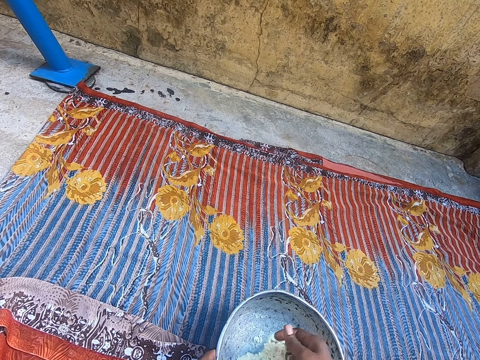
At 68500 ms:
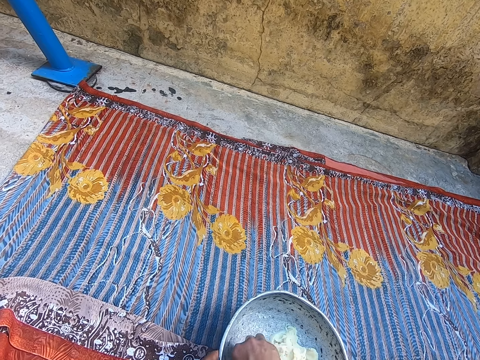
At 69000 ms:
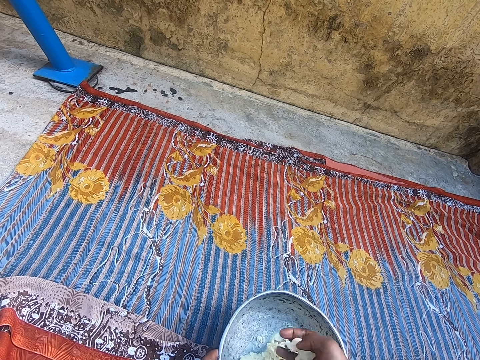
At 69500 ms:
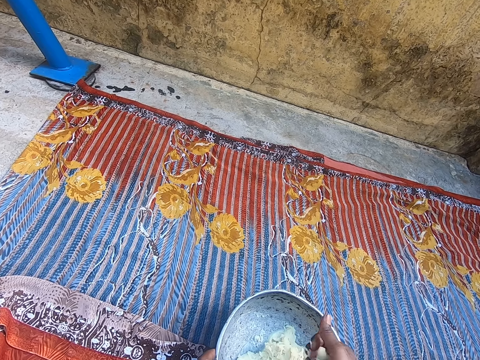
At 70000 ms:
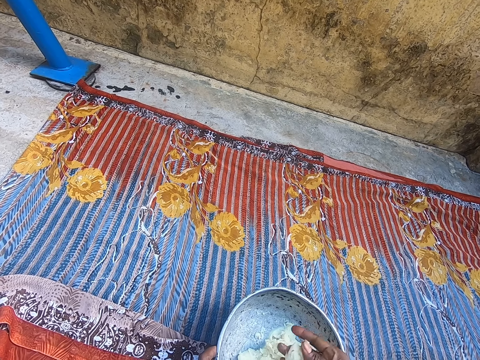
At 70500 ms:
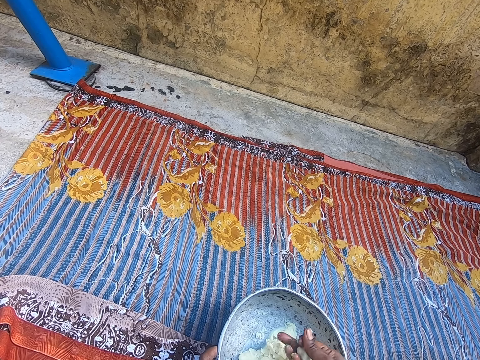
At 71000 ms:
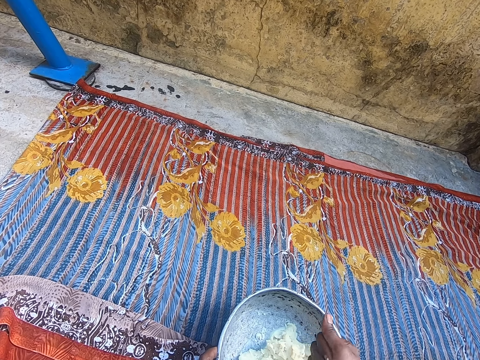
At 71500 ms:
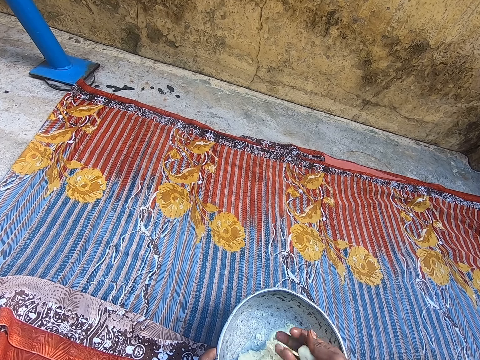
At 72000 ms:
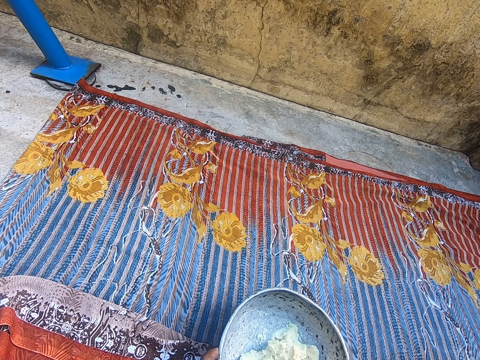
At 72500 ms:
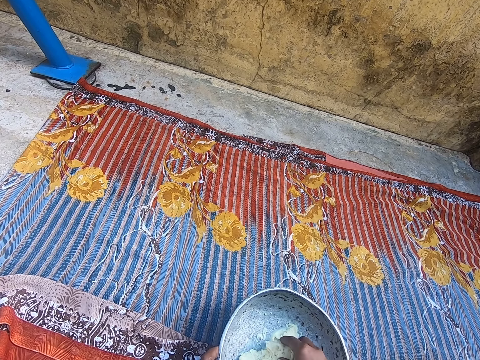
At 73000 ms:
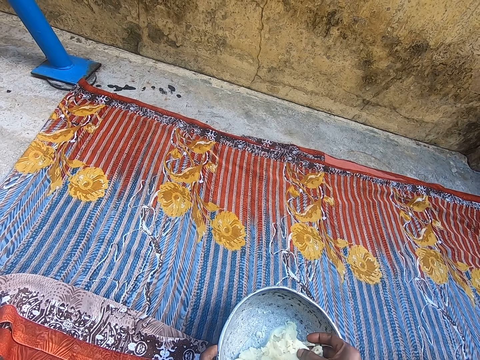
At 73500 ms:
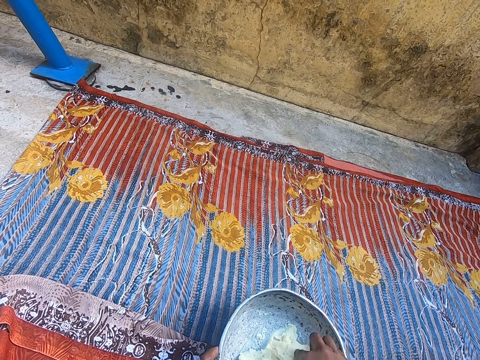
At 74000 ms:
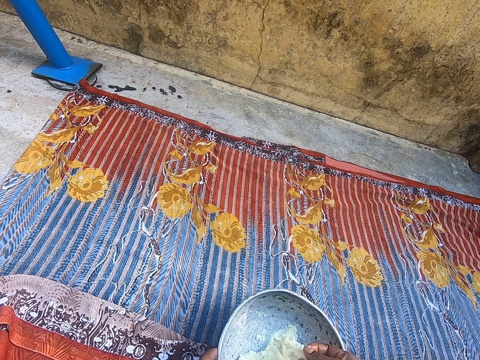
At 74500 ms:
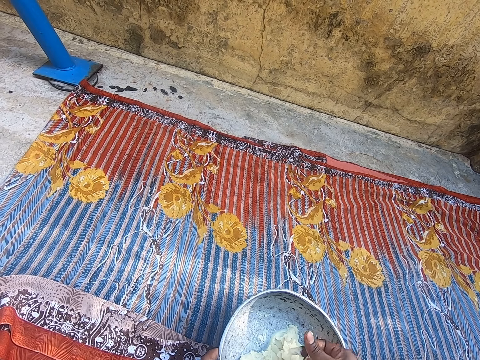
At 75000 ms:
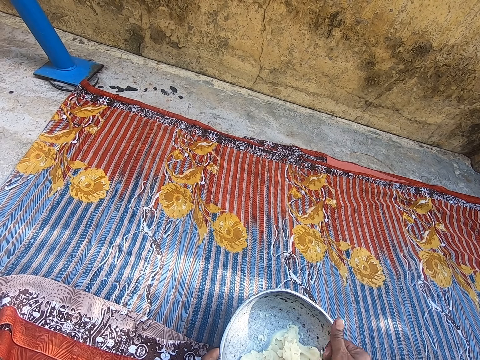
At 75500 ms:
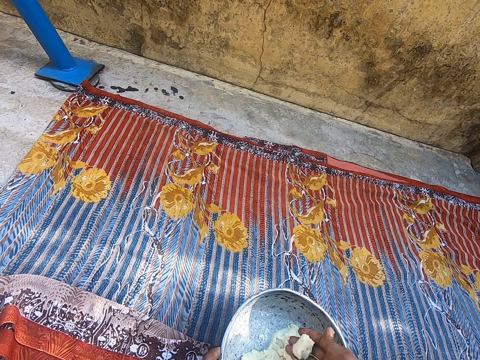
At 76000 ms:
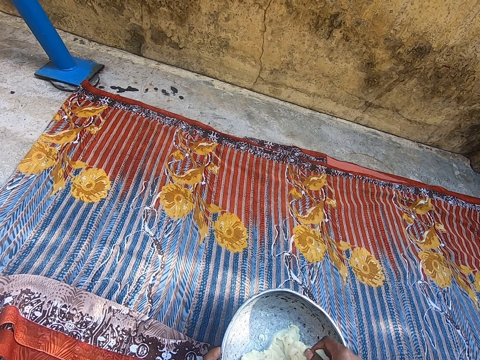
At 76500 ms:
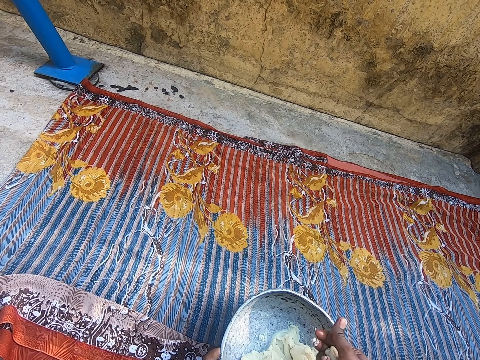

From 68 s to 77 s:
The camera wearer picks up the dough from the pot. She rolls the dough with her hand. She picks up the dough from the pot. She rolls the dough with her hand.

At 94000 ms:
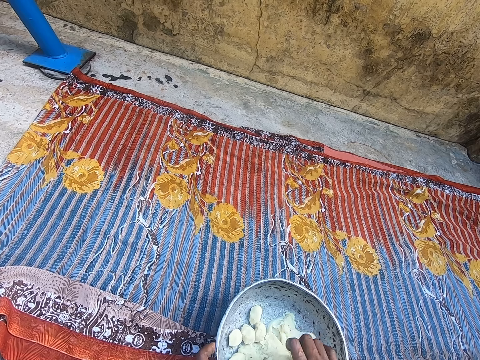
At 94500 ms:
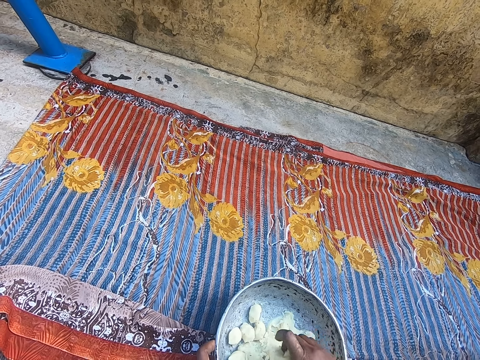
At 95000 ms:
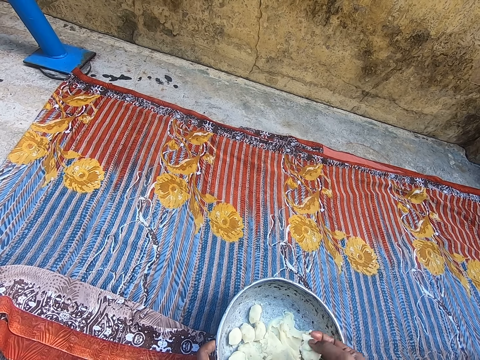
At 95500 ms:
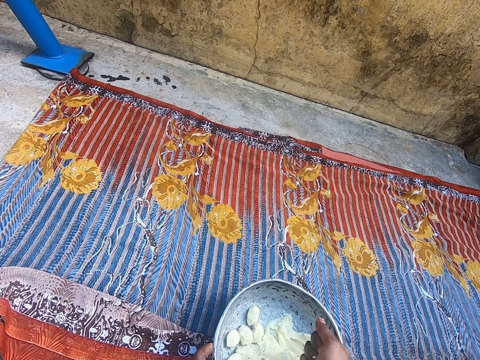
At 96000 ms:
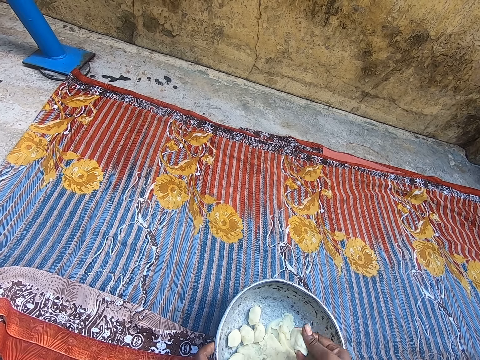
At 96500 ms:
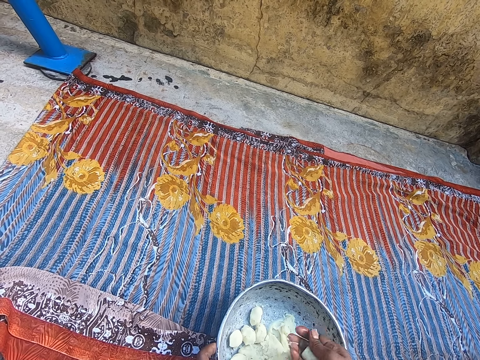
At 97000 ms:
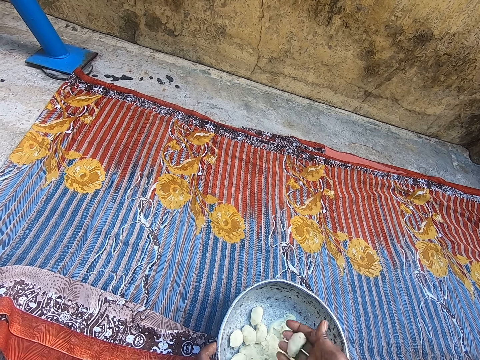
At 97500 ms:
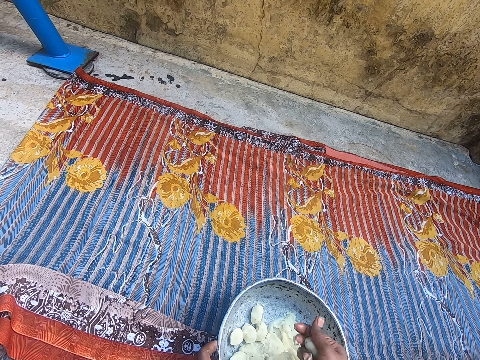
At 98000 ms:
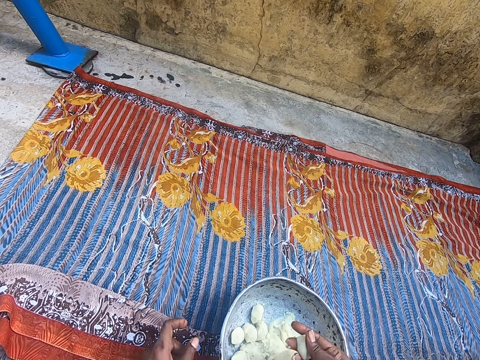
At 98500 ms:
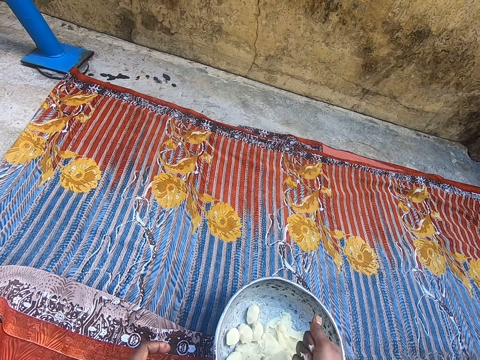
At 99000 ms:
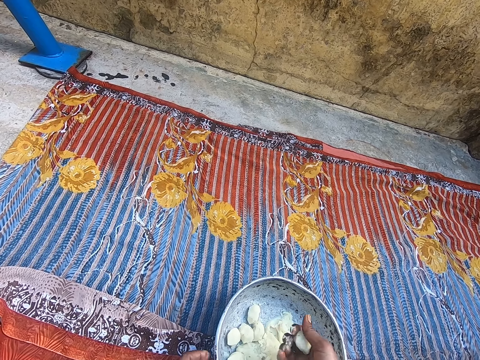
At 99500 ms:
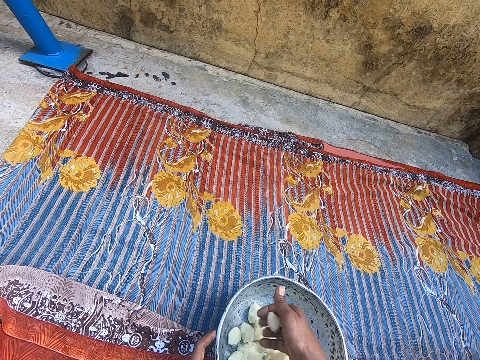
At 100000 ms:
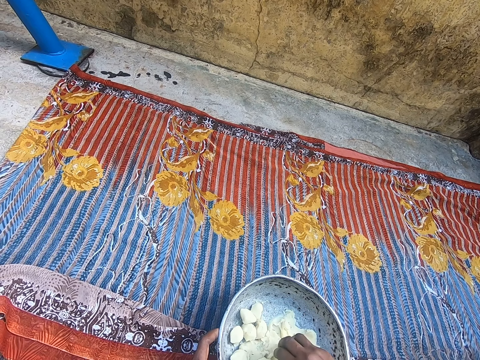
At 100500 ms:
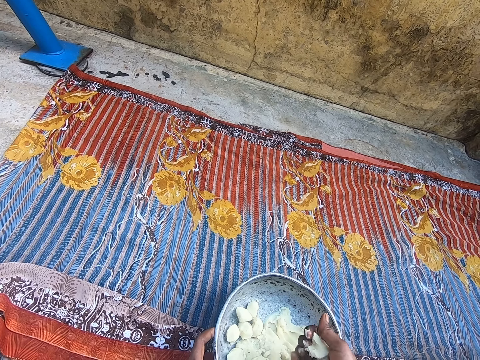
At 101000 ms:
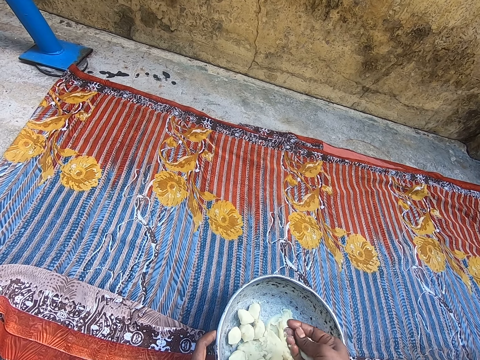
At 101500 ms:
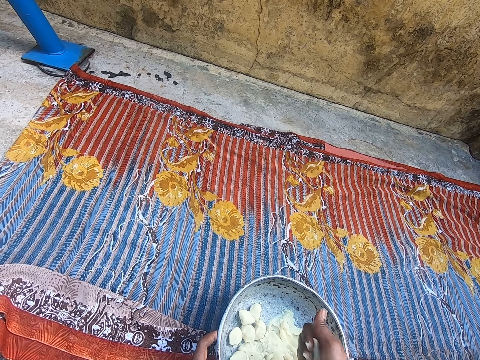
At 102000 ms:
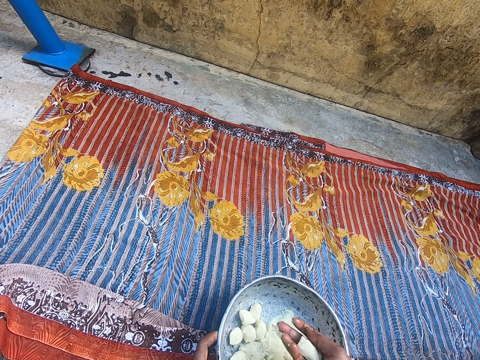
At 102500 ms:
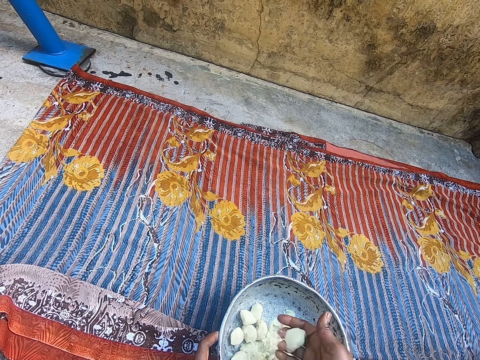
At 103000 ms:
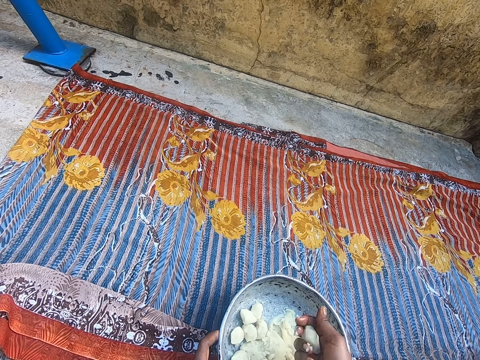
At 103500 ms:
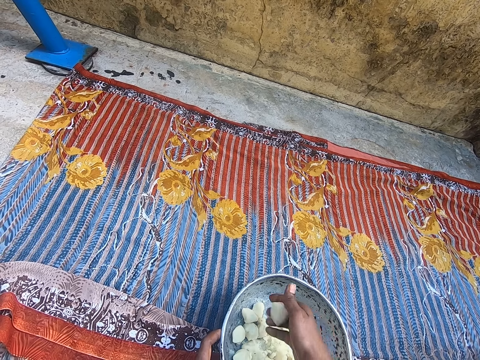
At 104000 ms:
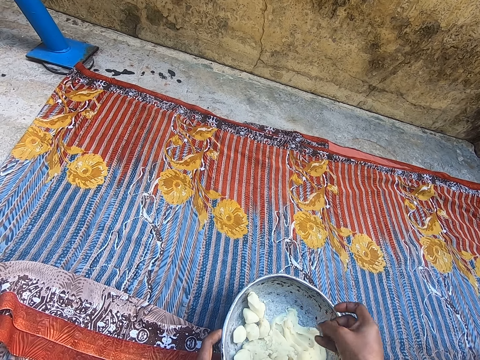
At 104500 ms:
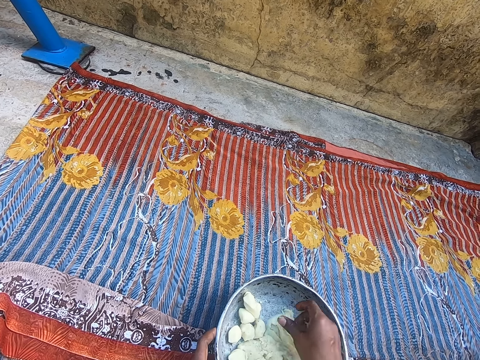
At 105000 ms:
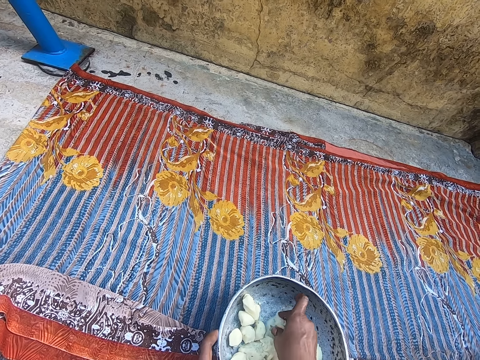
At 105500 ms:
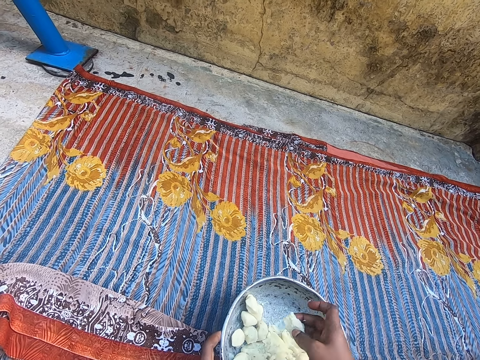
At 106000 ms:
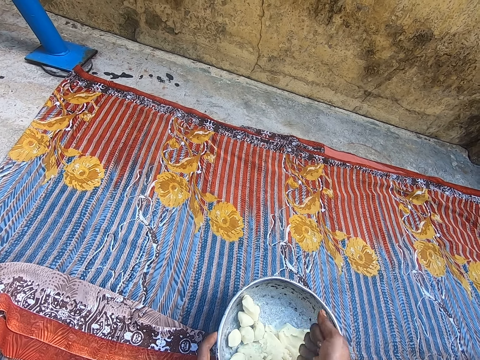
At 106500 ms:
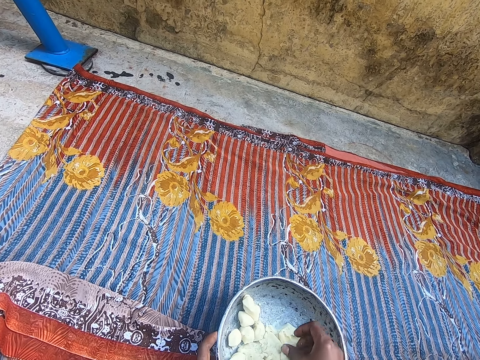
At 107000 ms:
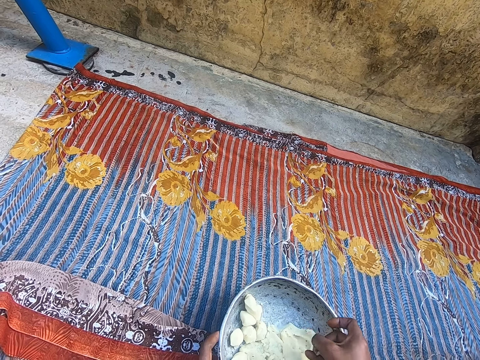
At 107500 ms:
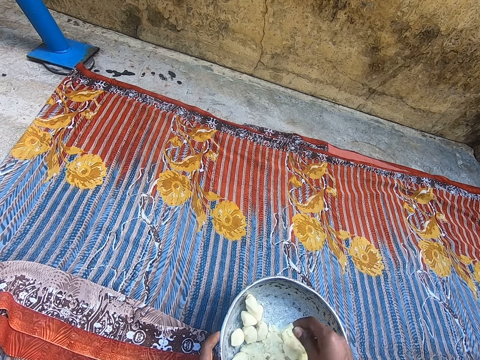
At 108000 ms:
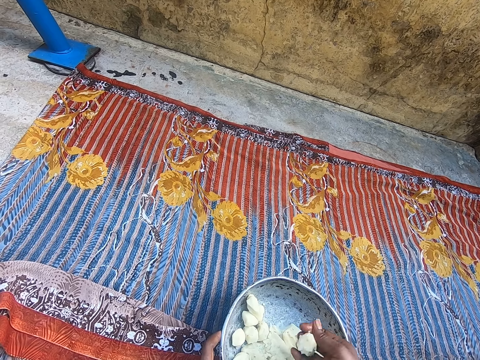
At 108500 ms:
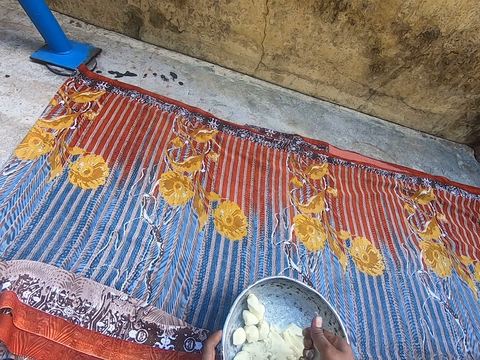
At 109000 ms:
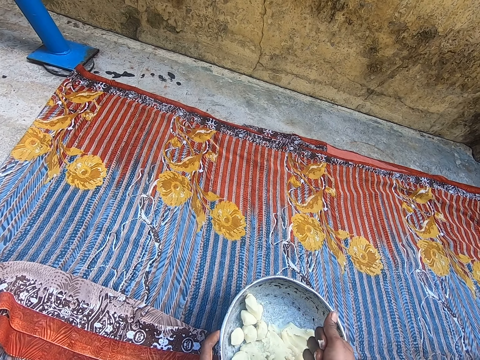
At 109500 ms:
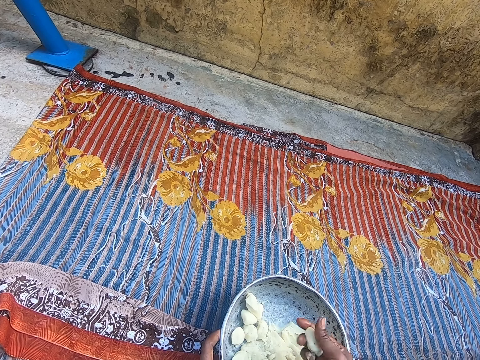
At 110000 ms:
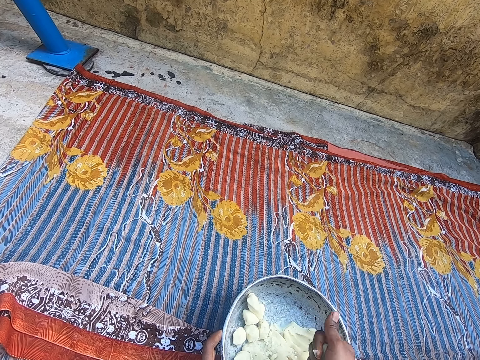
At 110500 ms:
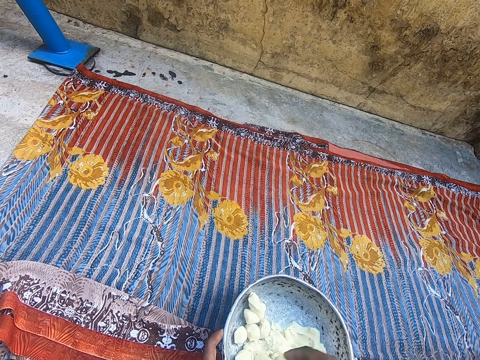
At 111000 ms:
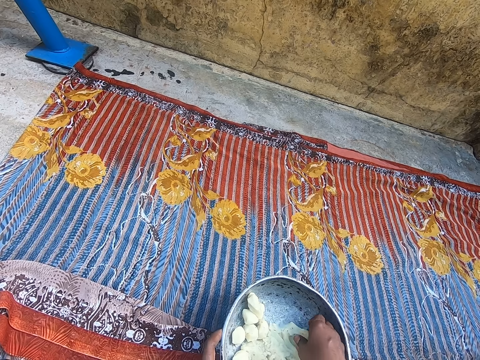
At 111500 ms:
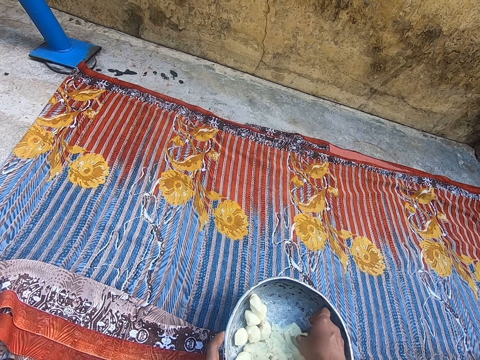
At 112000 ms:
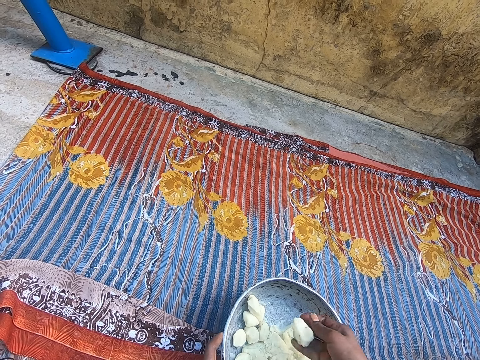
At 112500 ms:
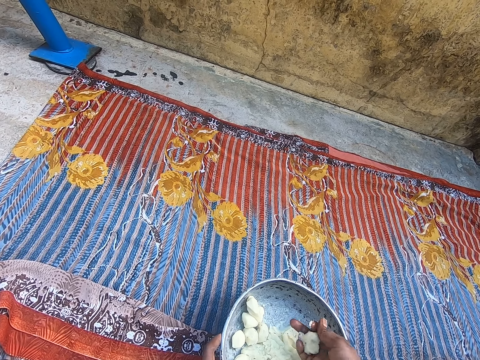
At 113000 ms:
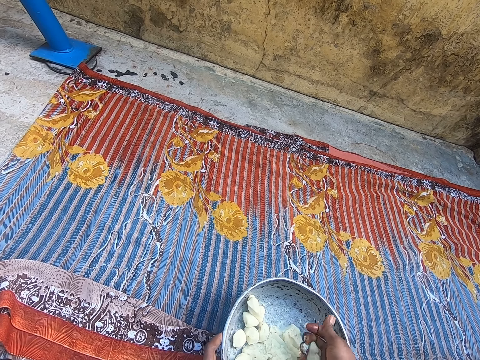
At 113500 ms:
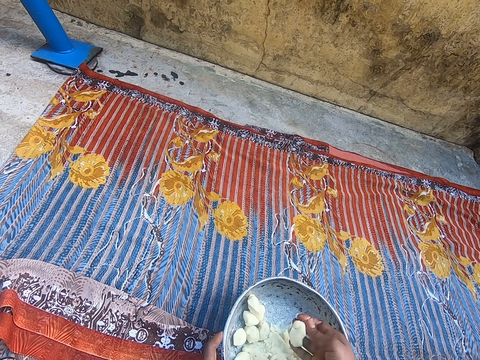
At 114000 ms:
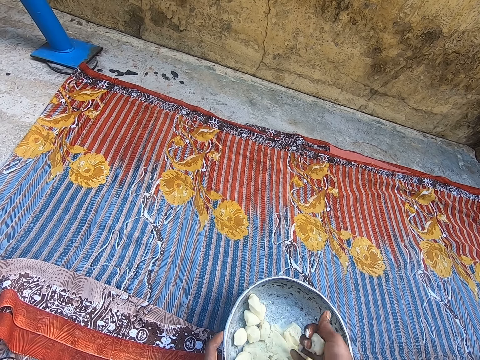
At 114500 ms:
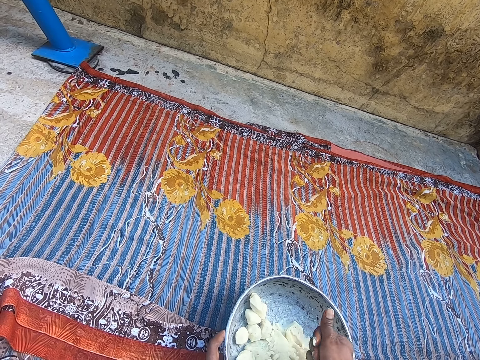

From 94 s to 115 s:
The camera wearer rolls the dough with her hand. She places the dough on the pot. She picks up the dough from the pot. She rolls the dough with her hand. She places the dough on the pot. She picks up the dough from the pot. She rolls the dough with her hand. She picks up the dough from the pot. She rolls the dough with her hand.
